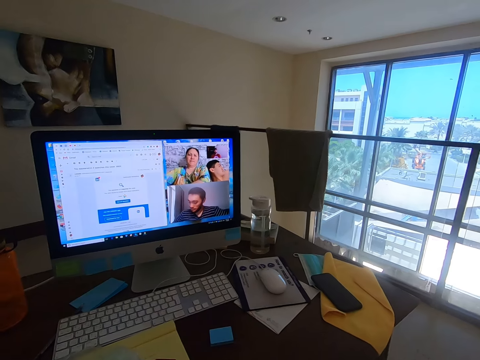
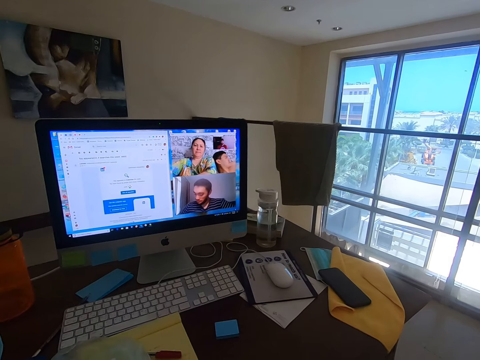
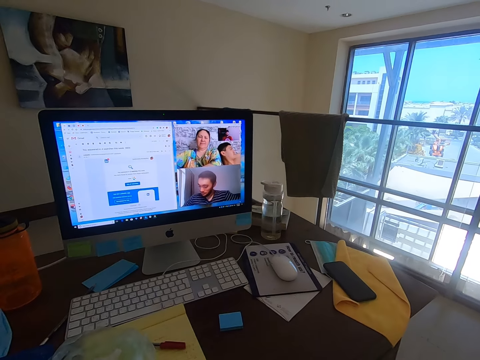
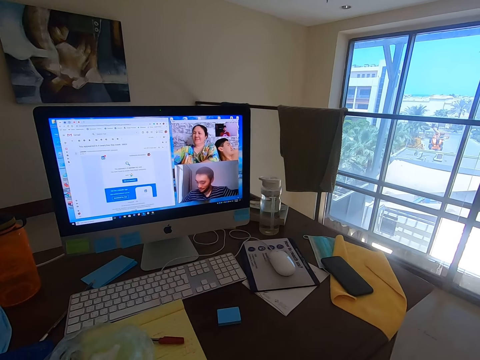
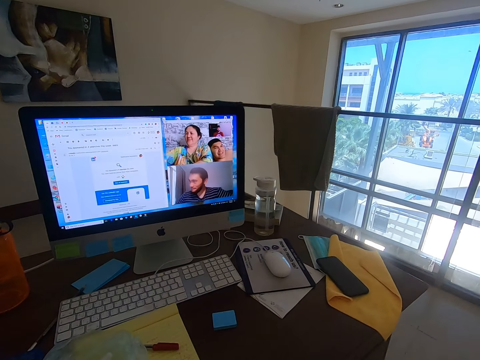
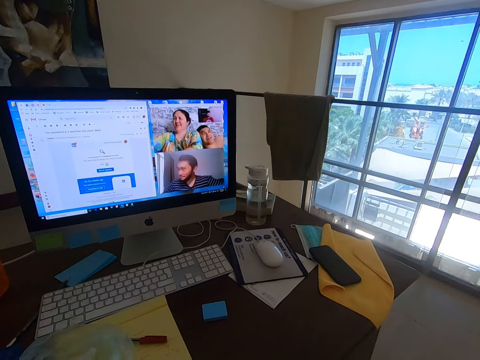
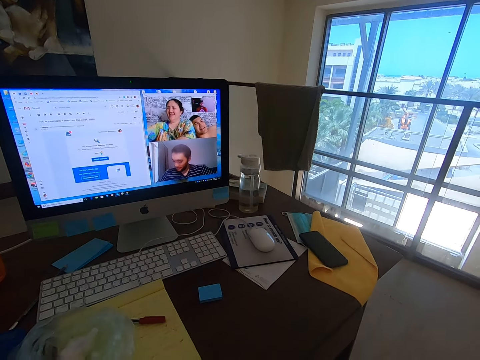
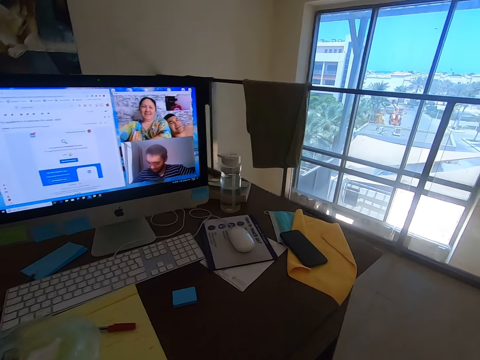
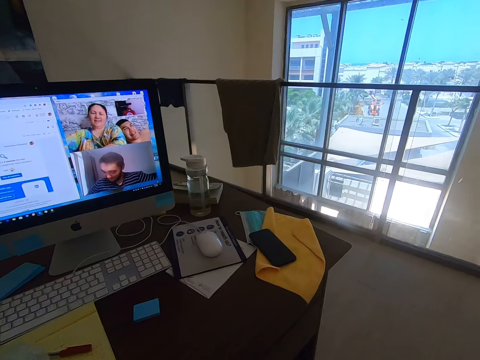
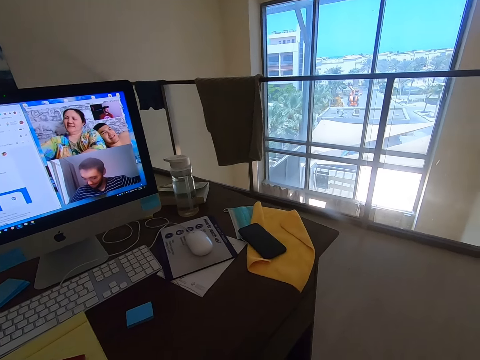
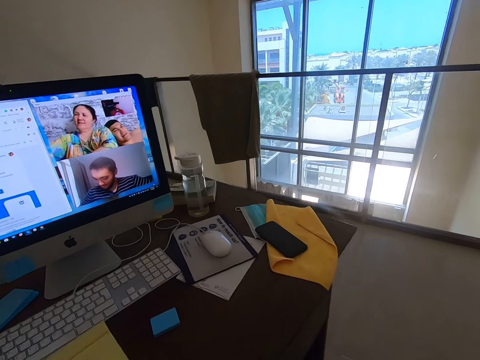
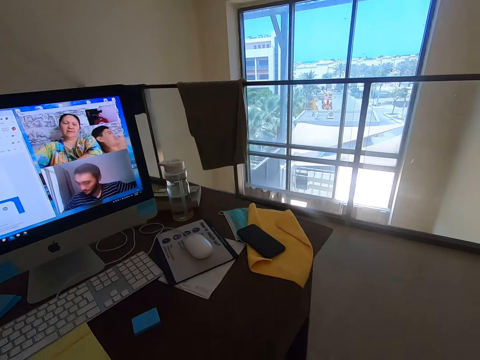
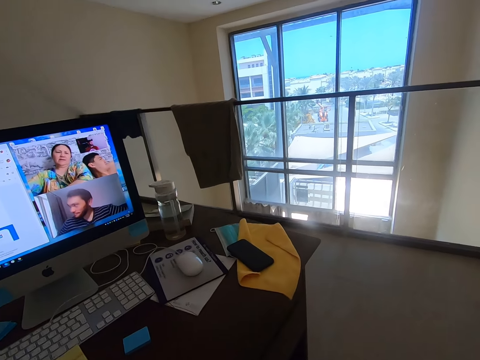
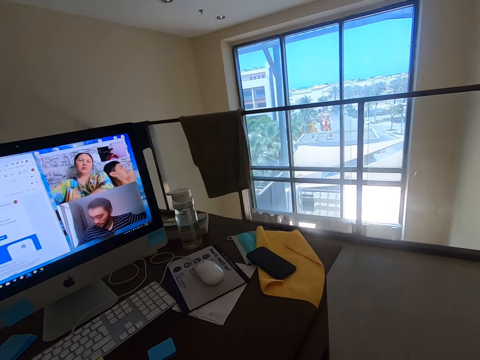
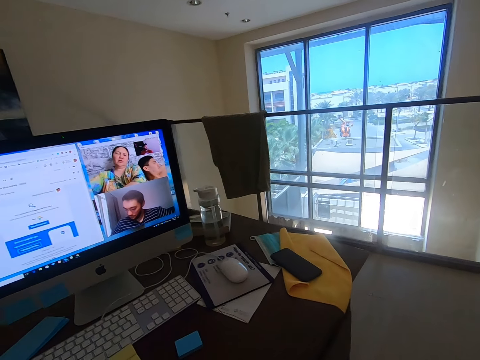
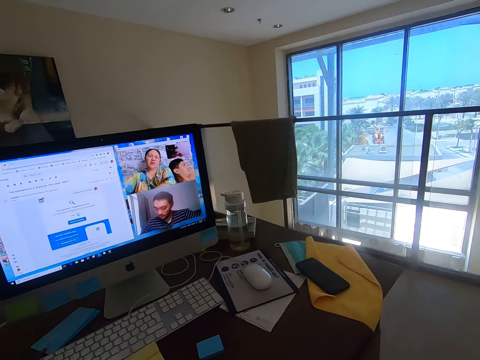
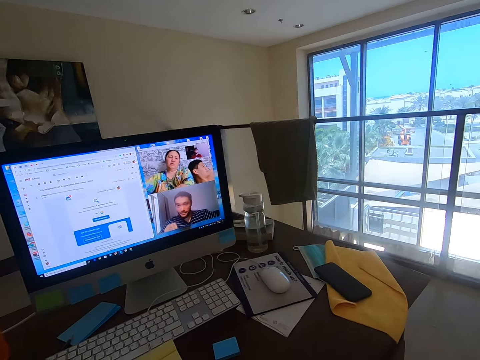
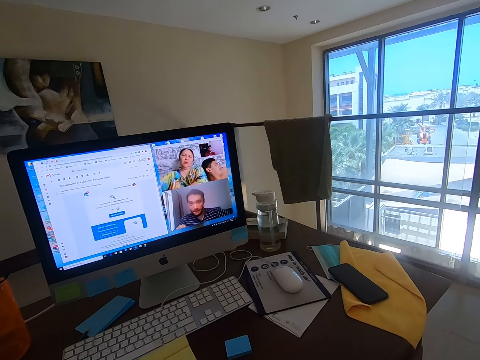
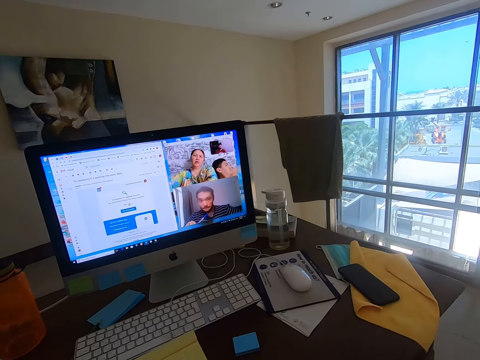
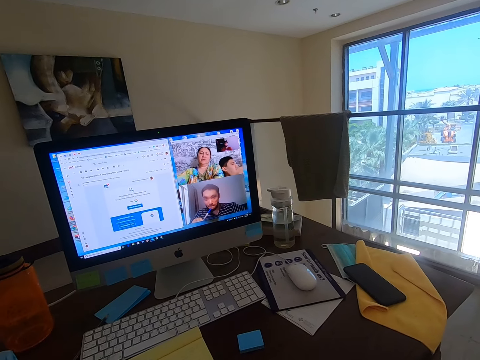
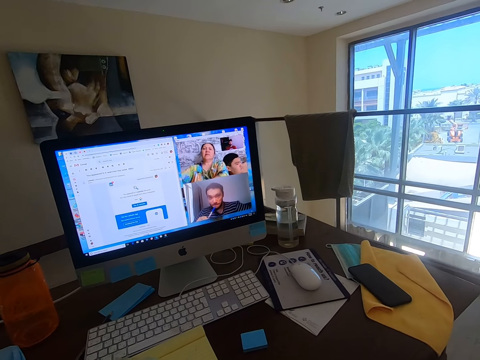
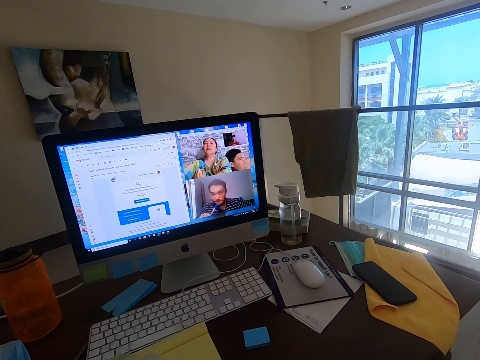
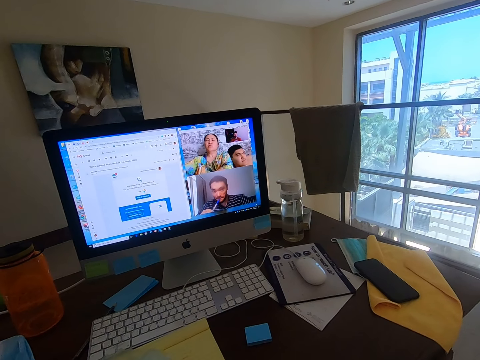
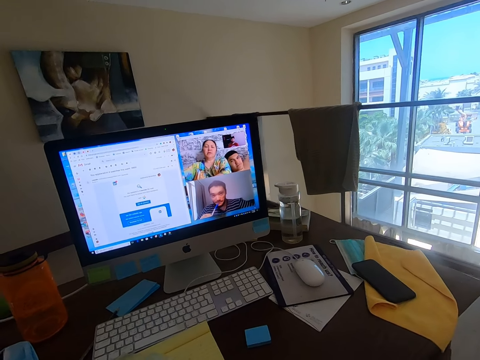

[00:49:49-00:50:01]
A man converses with the camera wearer. A woman converses with the camera wearer.

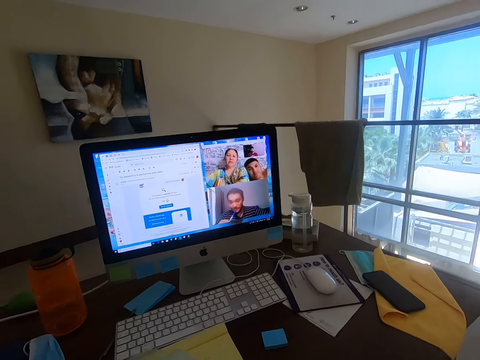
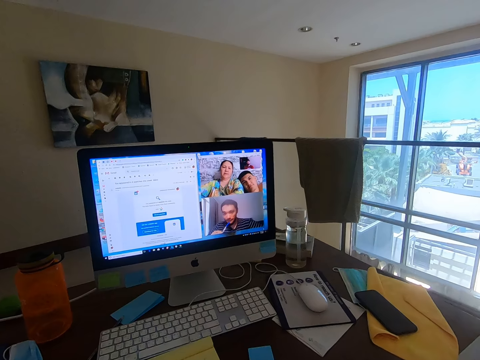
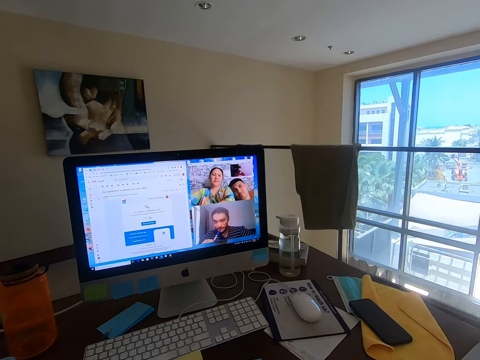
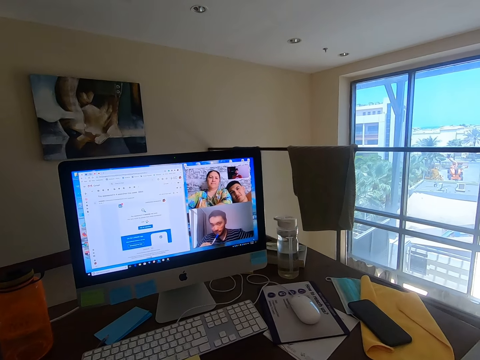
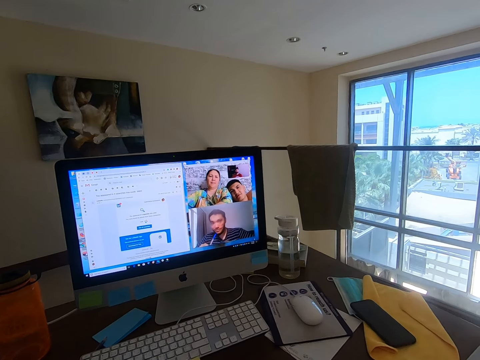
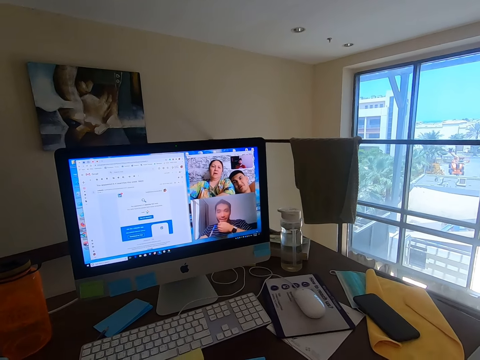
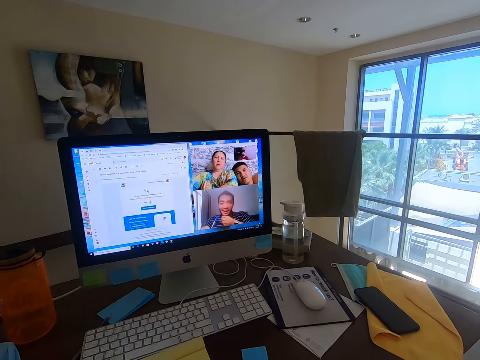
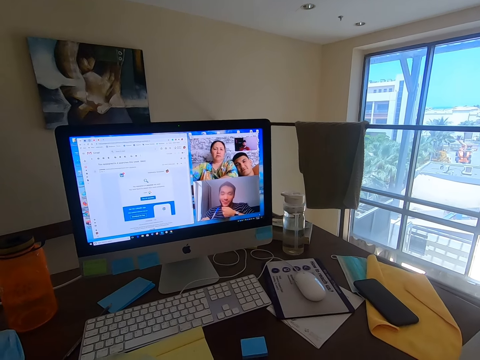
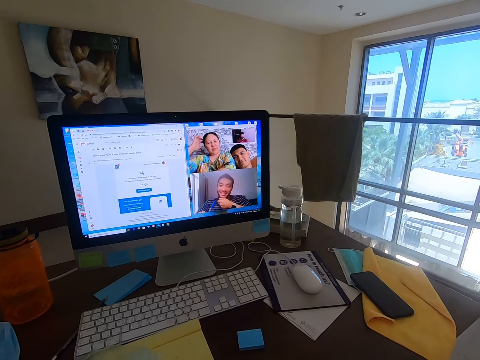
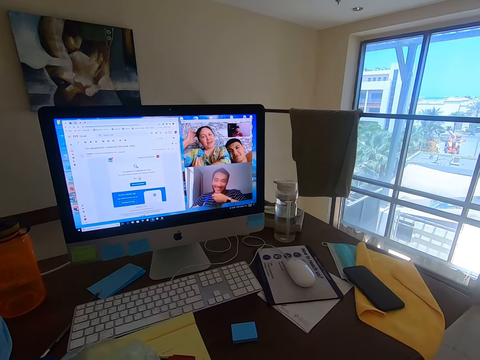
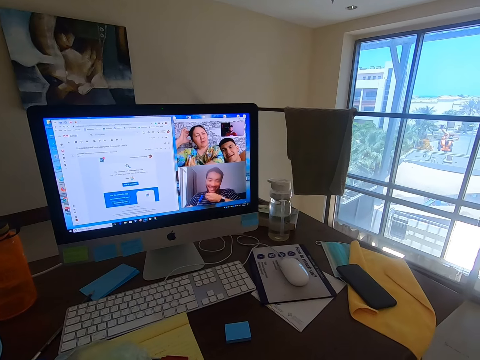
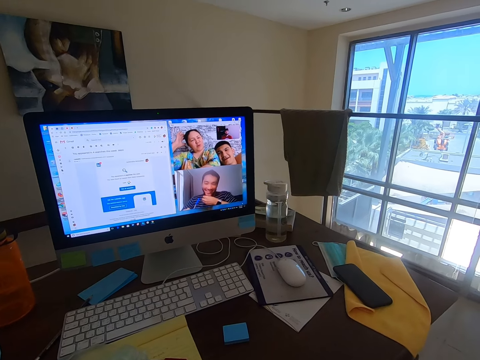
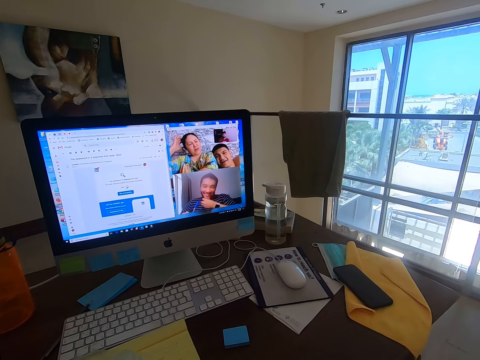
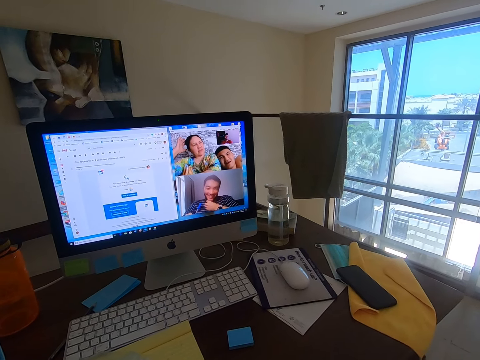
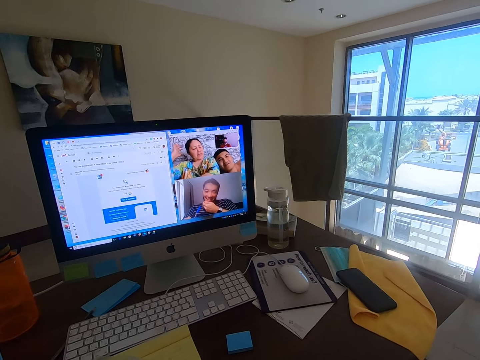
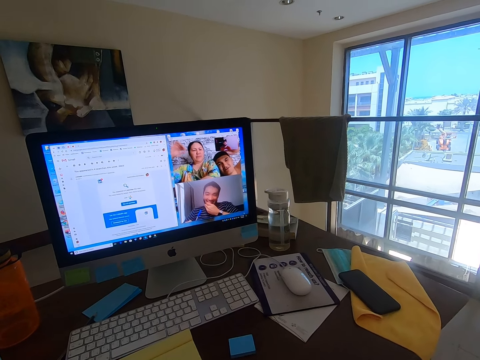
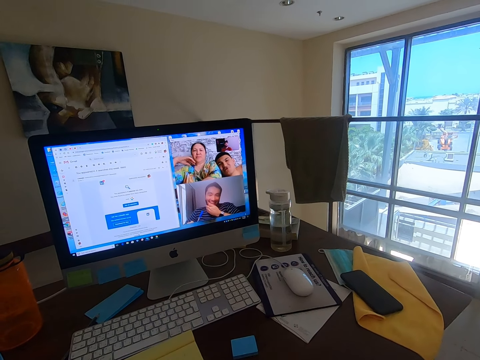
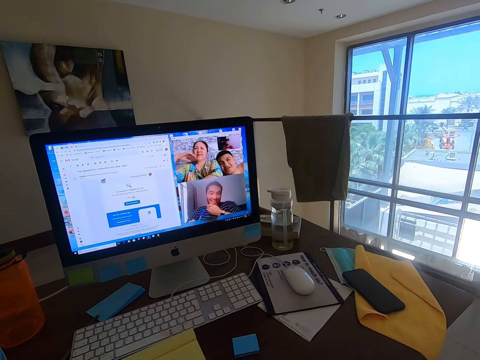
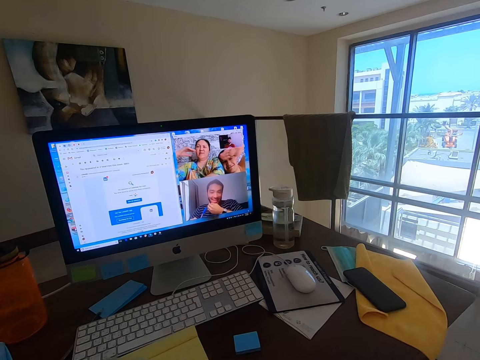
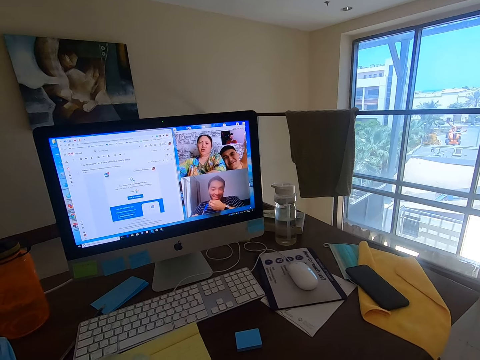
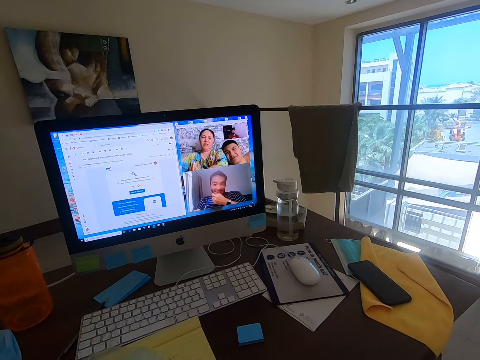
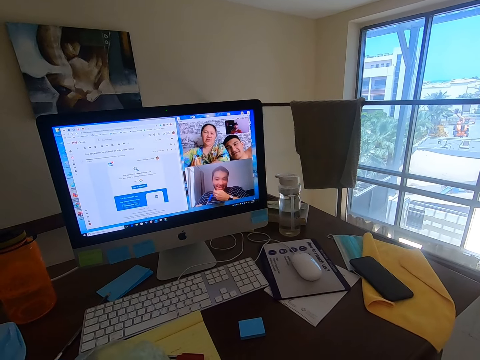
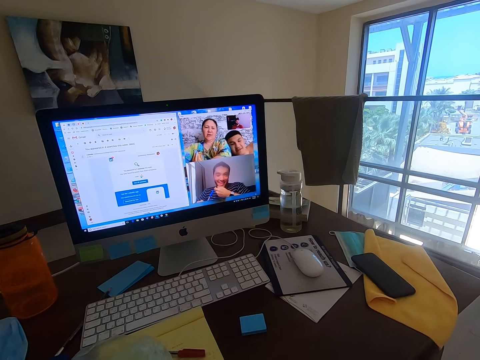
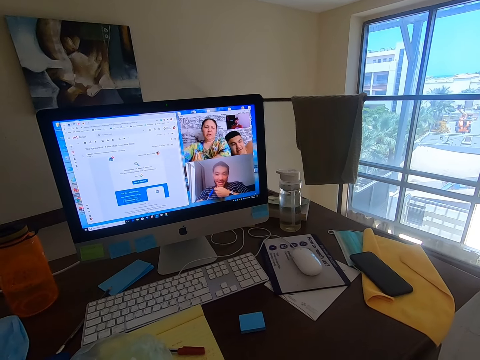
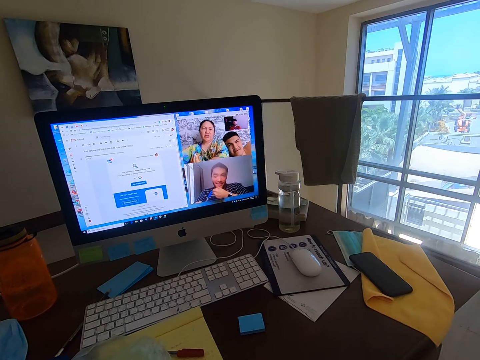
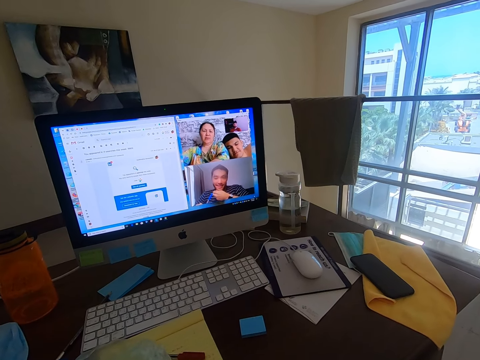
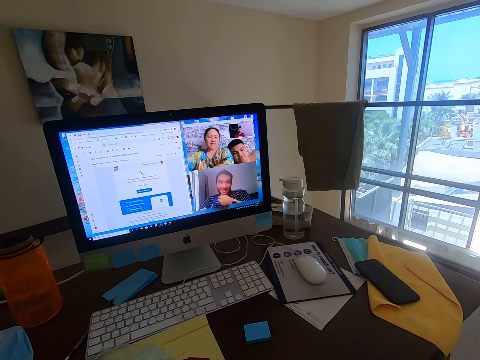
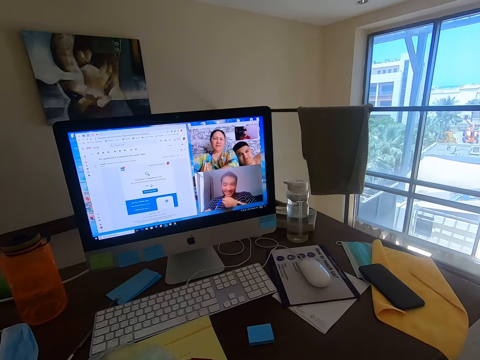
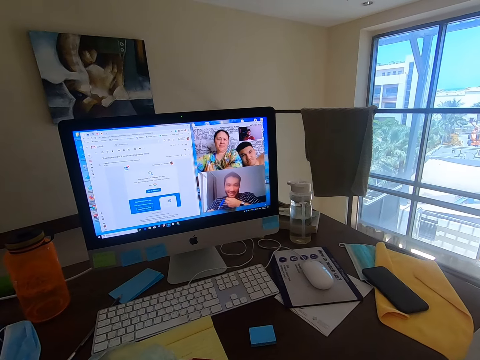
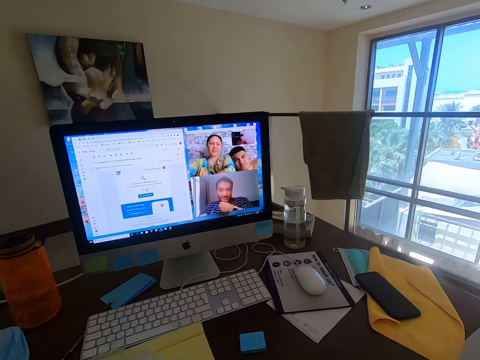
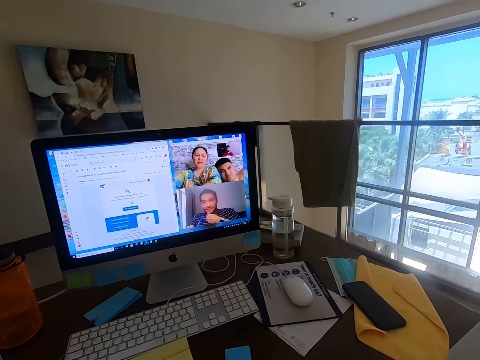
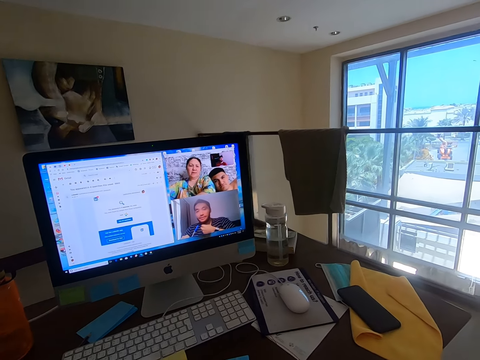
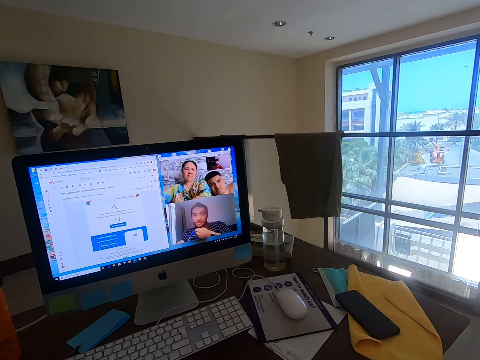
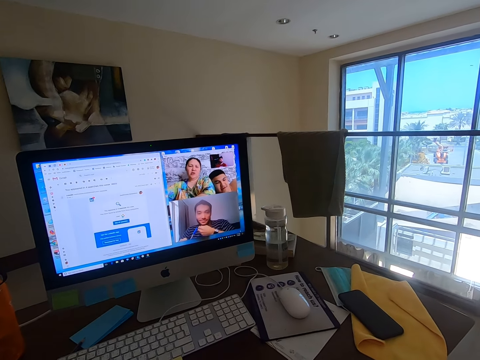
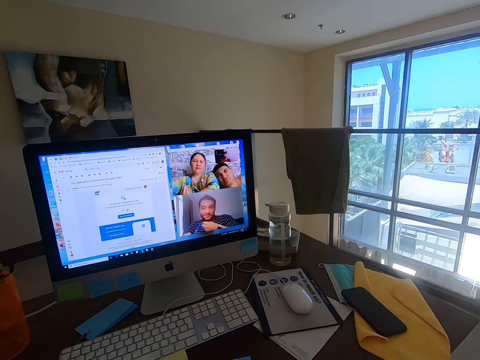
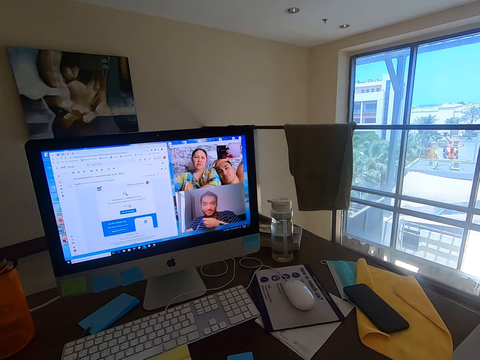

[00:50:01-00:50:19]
The camera wearer conversed with a man, another man and a woman. The first man converses with the camera wearer. The woman converses with the camera wearer. The other man converses with the camera wearer. The woman converses with the camera wearer. The other man converses with the camera wearer. The woman converses with the camera wearer. The camera wearer conversed with the first man, the other man and the woman.
